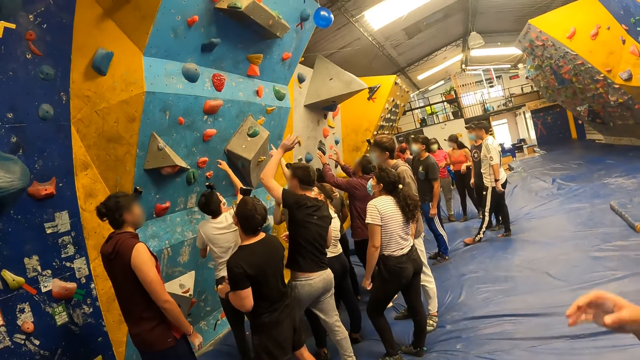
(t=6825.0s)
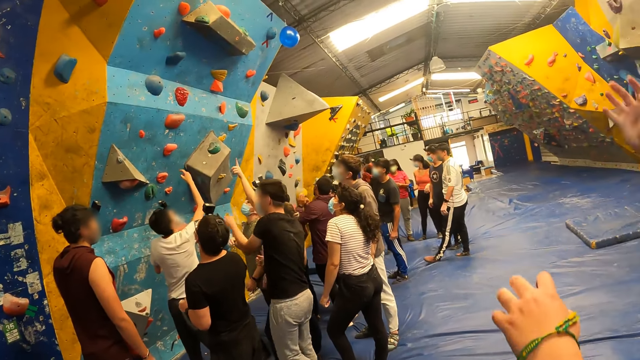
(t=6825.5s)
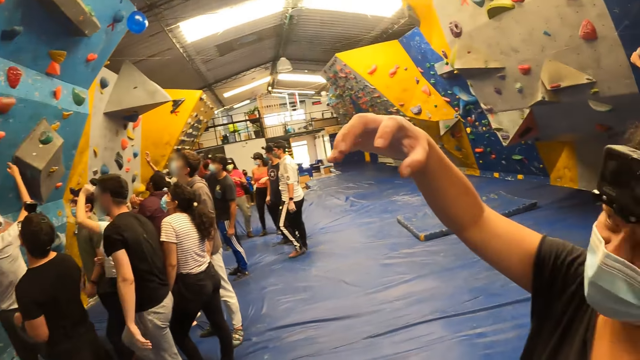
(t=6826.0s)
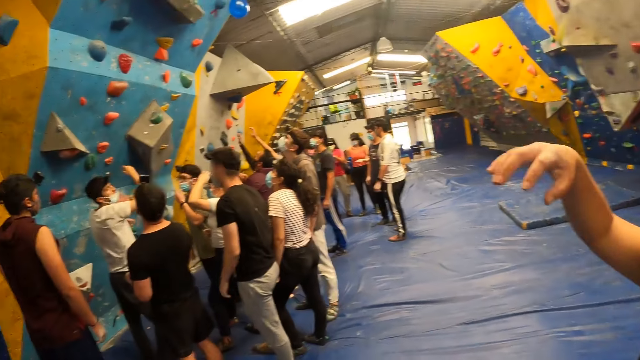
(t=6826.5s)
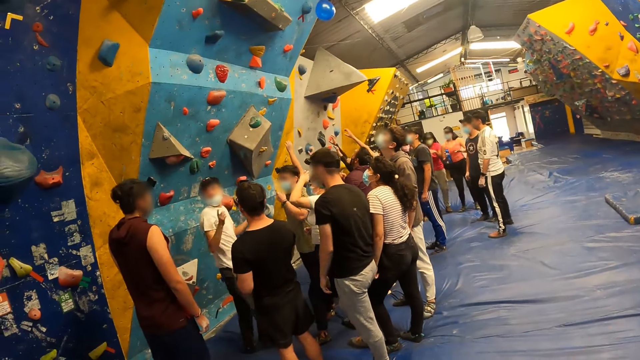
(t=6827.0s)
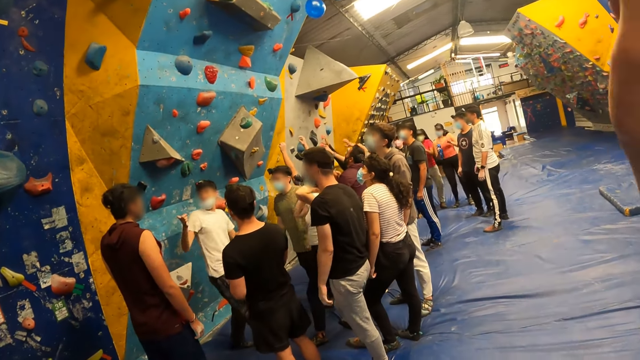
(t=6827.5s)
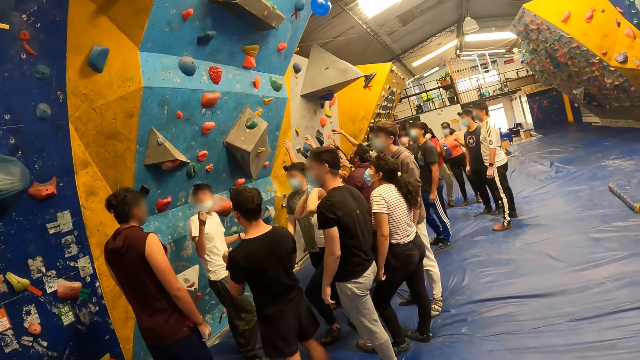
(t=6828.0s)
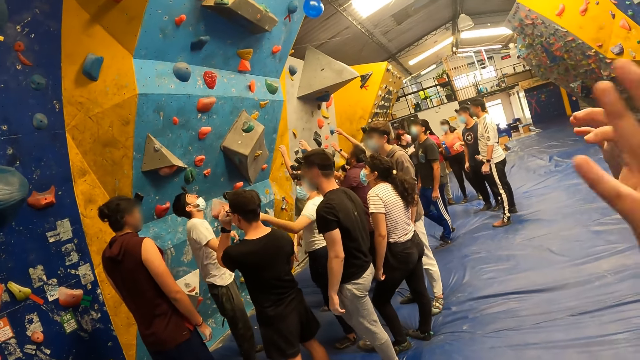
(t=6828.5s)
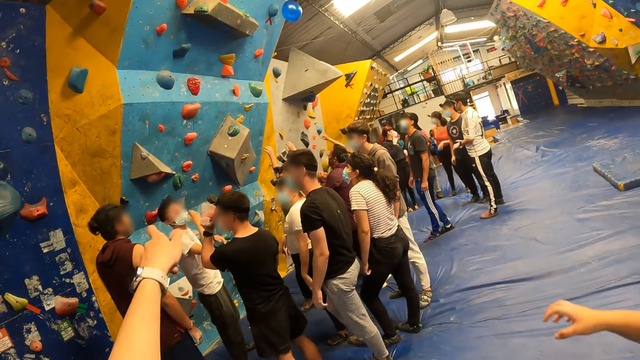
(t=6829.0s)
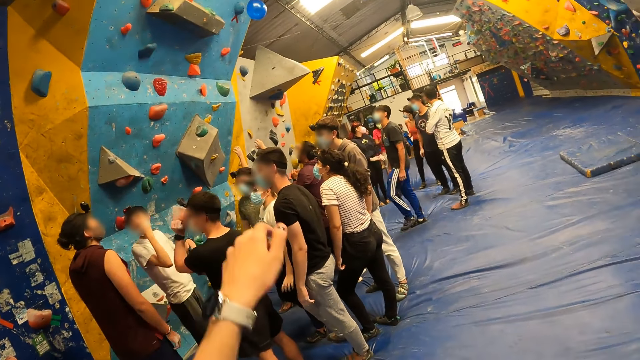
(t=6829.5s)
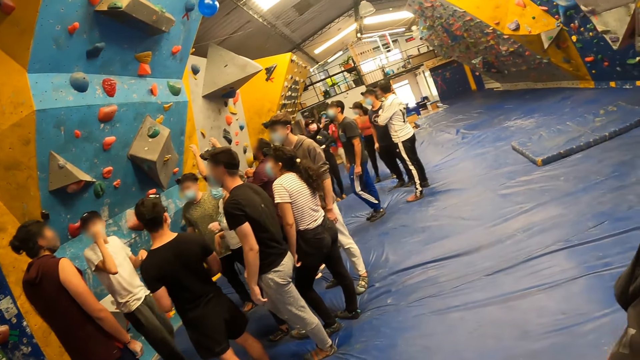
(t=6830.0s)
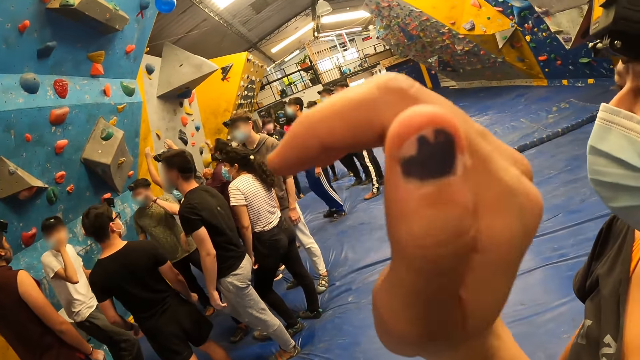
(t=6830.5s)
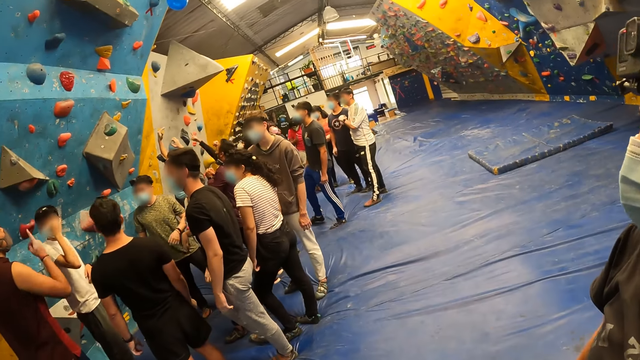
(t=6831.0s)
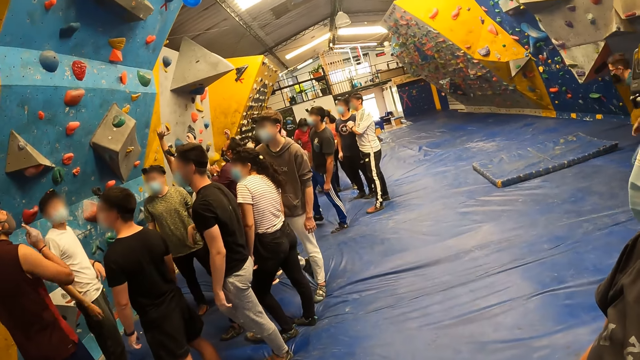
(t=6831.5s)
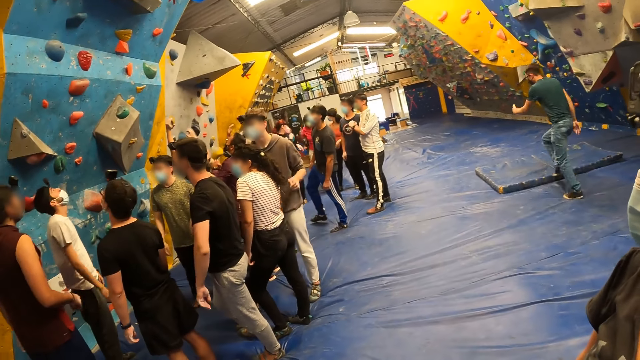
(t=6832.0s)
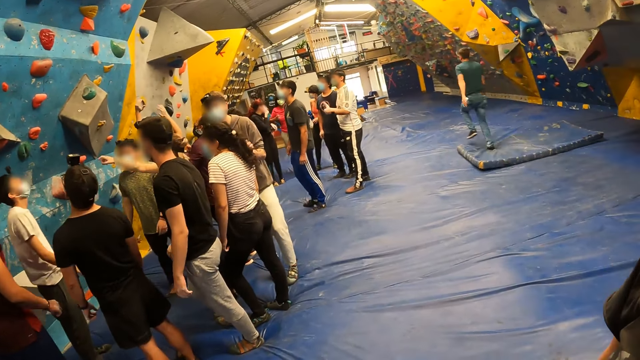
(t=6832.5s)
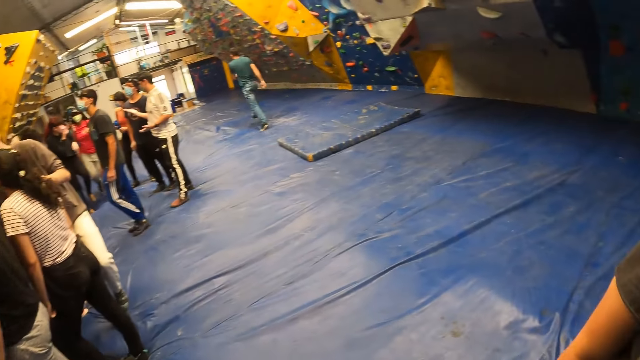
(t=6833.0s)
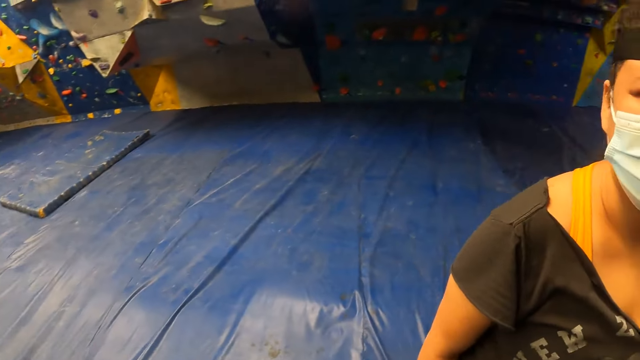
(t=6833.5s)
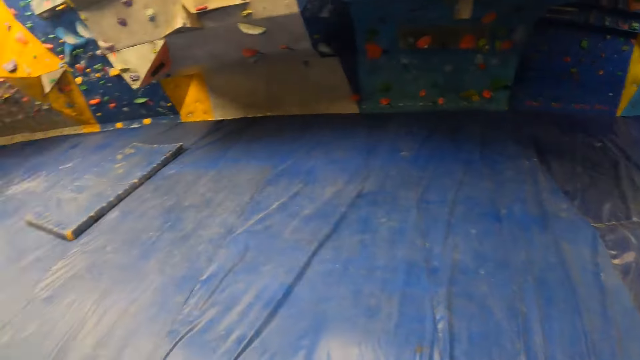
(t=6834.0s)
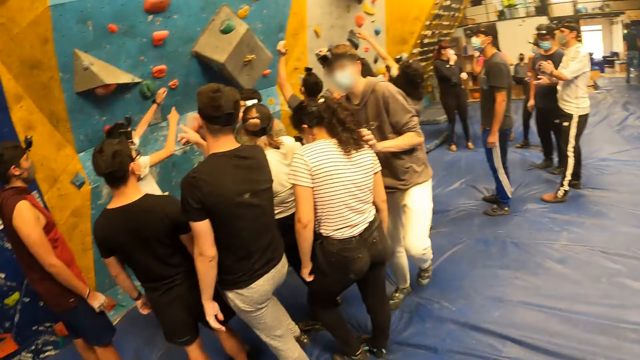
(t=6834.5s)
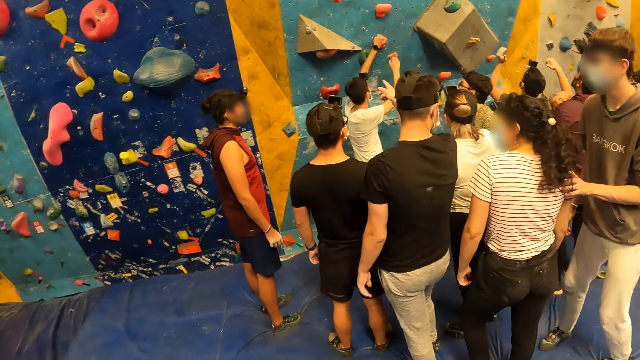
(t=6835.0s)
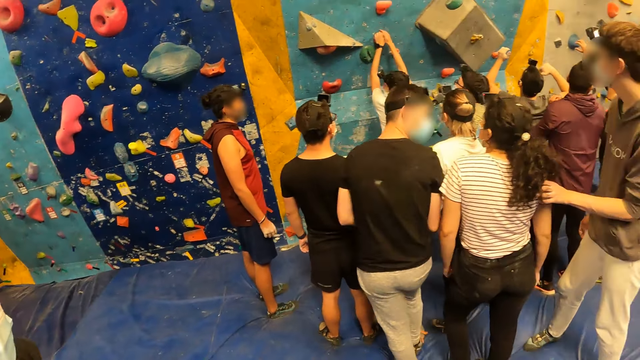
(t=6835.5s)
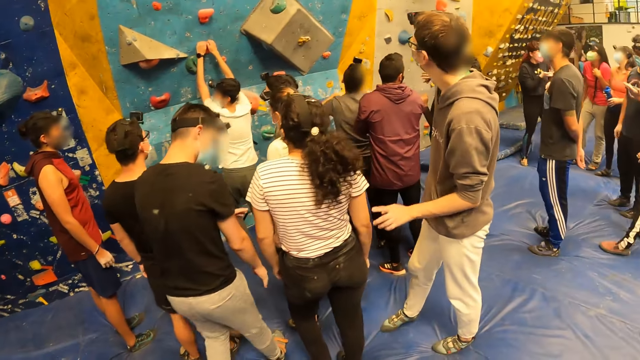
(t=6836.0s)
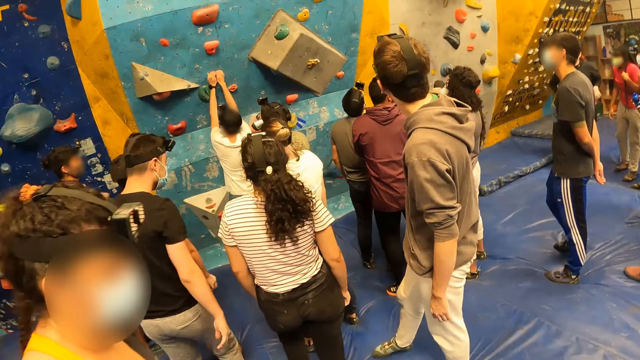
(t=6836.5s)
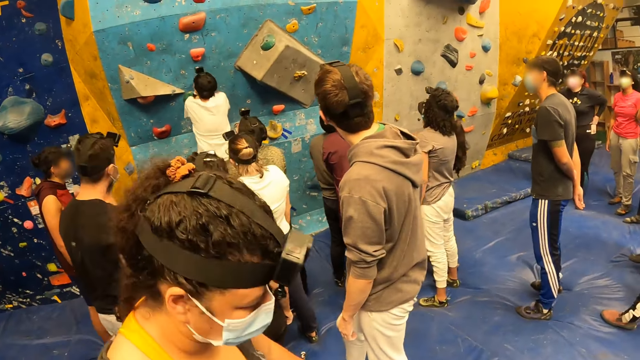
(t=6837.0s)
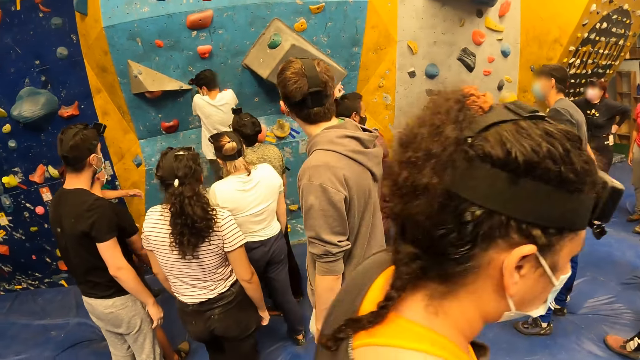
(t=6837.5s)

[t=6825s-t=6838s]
The camera wearer stretches their hand. A woman stretches her hand. The camera wearer looks around. They swing their hand, point ahead and raise their hand. They look around. The woman walks away. The camera wearer looks around.

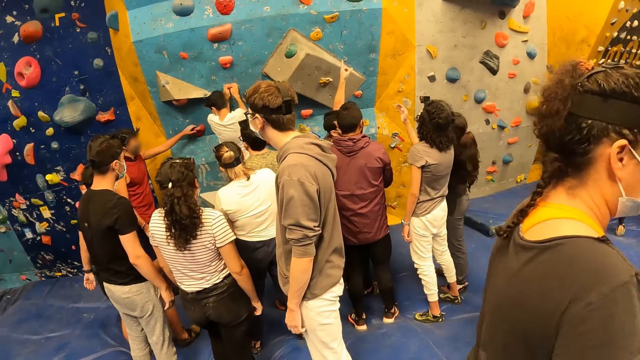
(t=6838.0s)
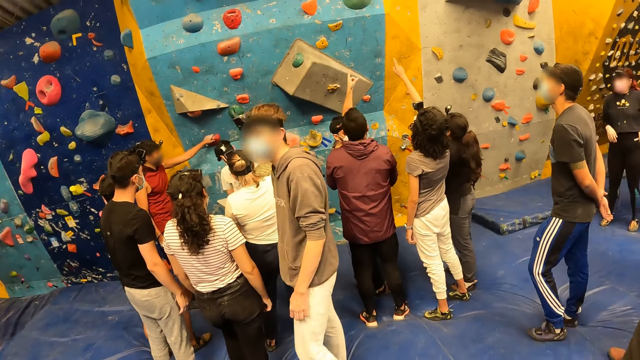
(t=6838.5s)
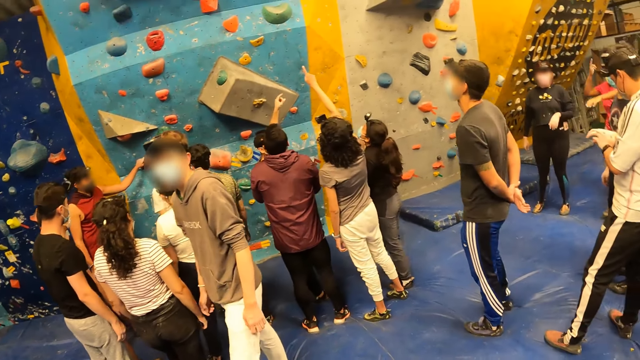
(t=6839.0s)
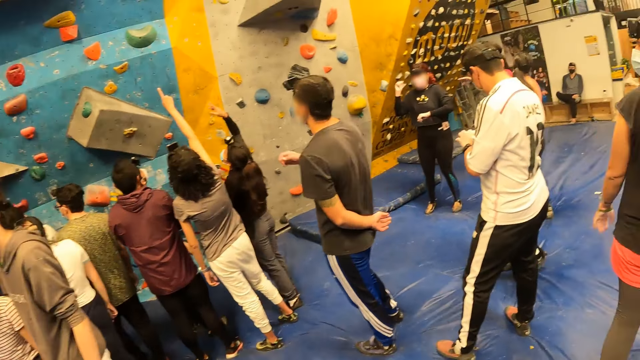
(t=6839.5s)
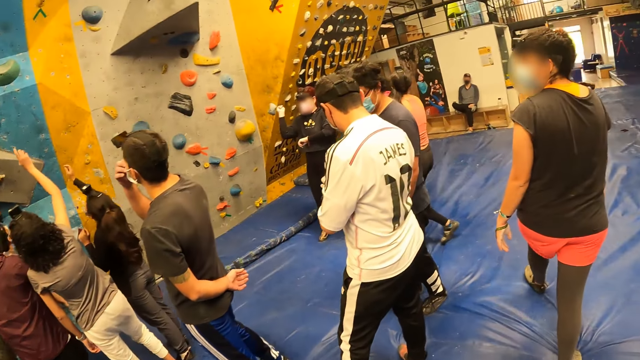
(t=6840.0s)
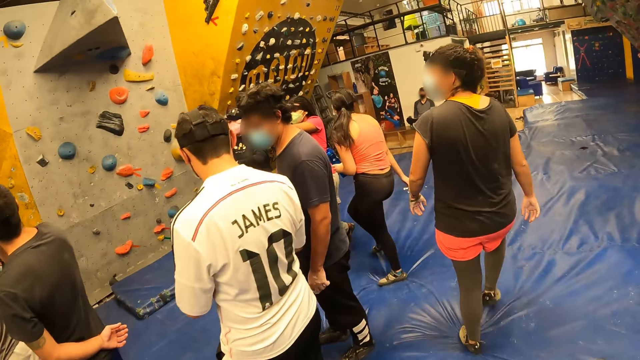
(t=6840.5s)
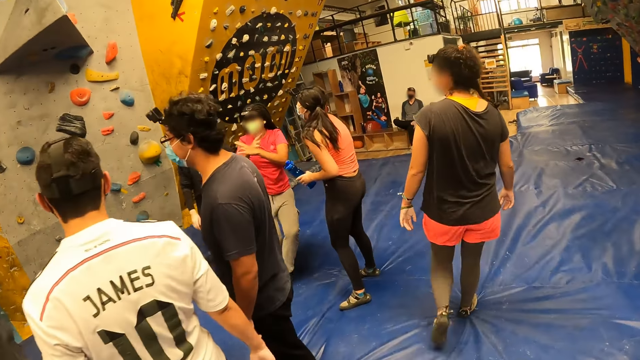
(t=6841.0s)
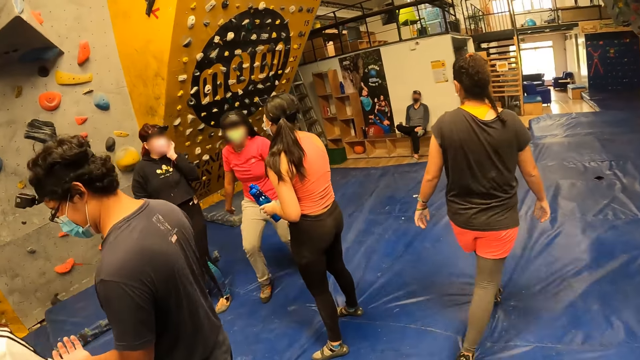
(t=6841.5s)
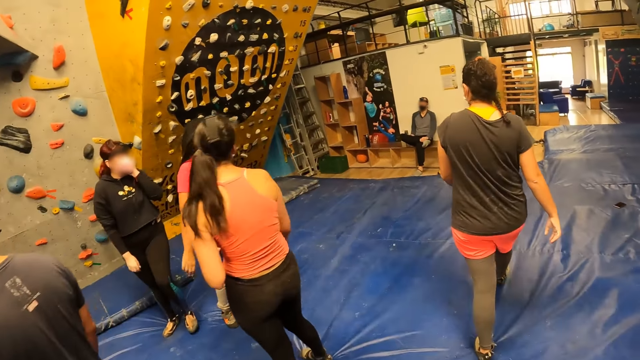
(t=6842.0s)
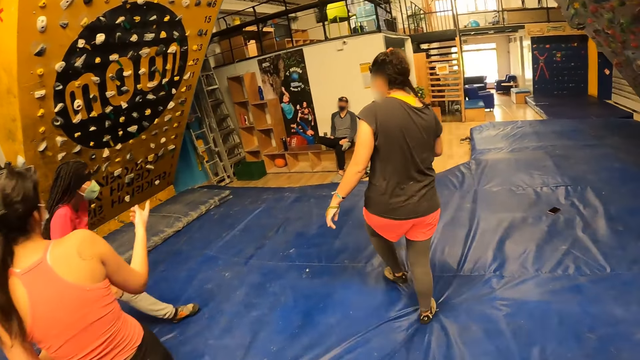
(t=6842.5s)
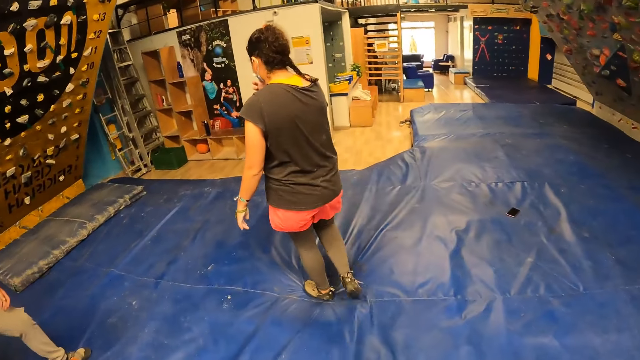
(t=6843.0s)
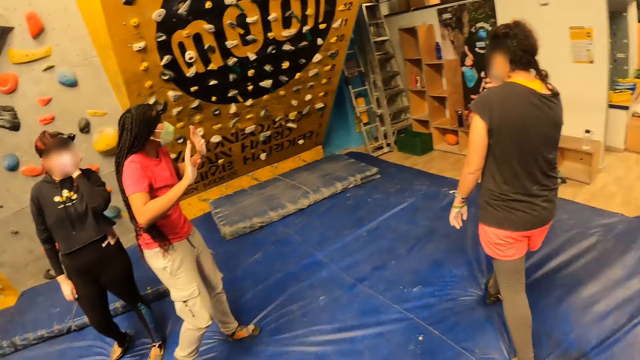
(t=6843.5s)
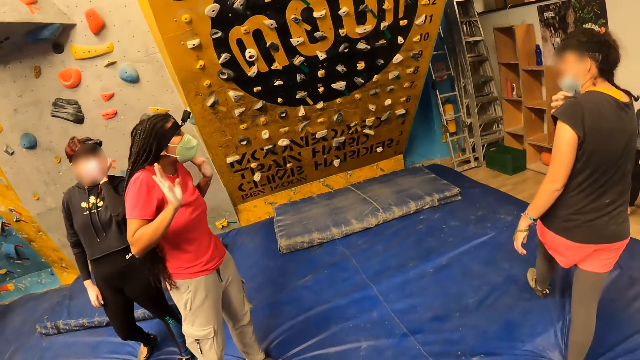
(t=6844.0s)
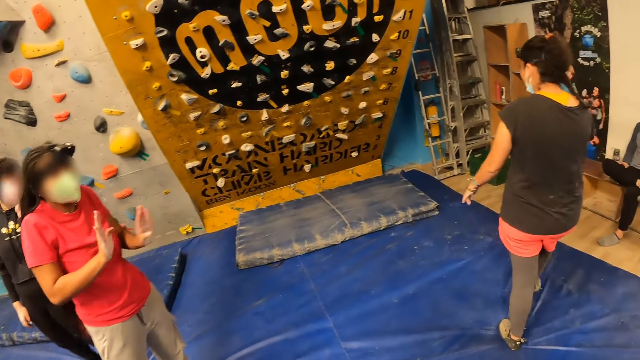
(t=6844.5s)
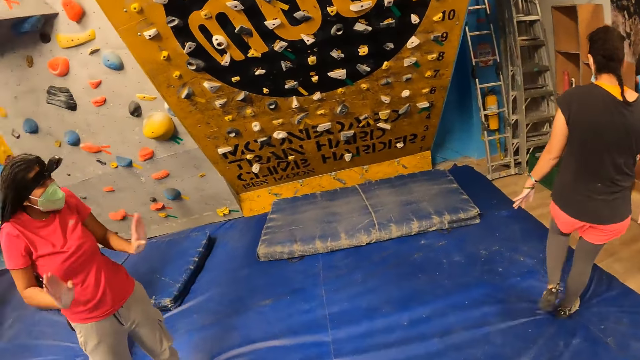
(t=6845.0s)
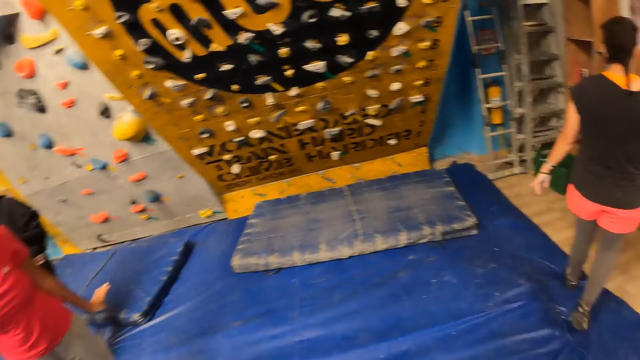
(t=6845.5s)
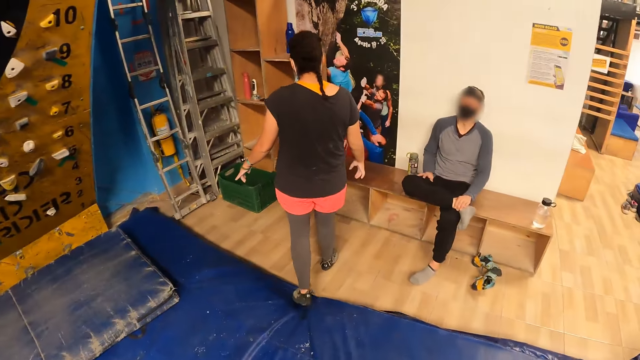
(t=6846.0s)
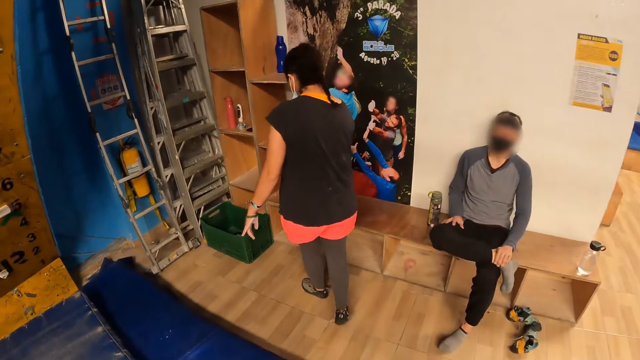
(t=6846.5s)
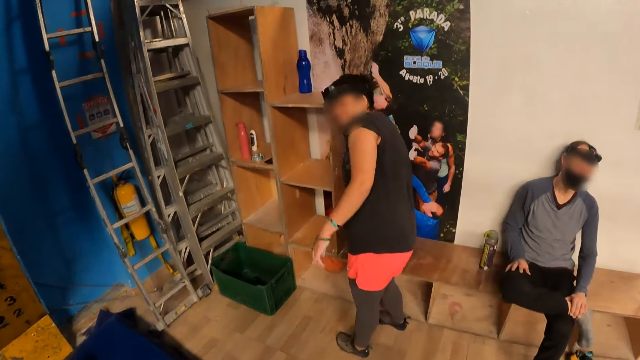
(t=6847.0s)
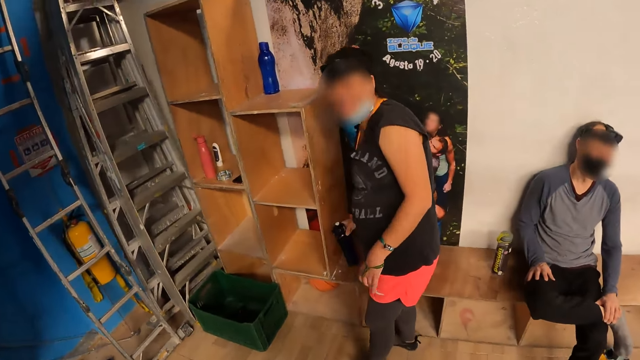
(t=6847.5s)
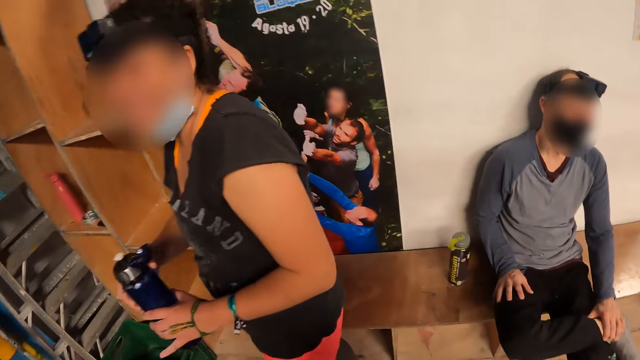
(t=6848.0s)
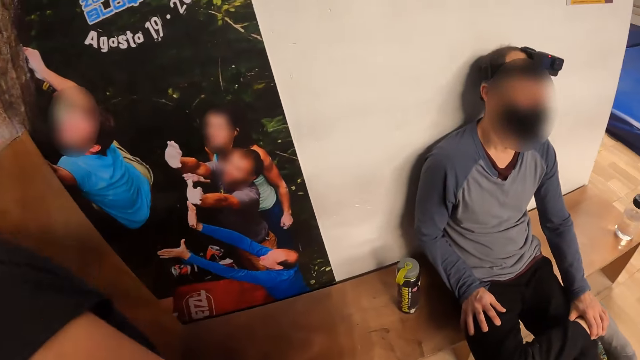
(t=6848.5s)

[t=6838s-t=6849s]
The camera wearer walks around.
